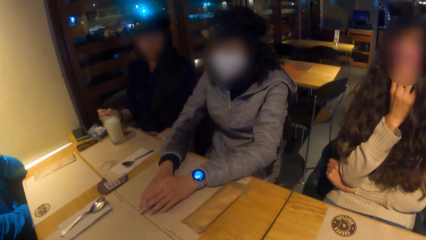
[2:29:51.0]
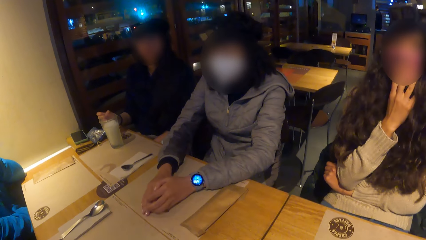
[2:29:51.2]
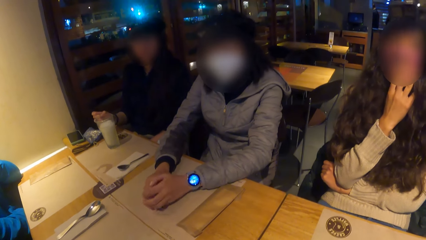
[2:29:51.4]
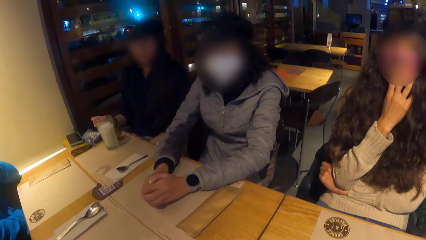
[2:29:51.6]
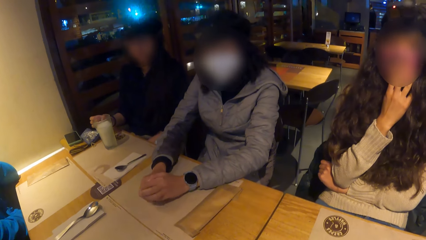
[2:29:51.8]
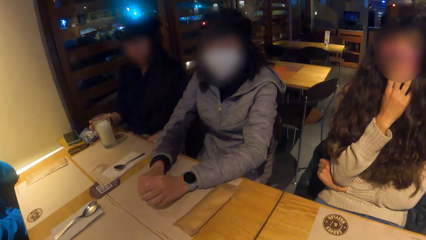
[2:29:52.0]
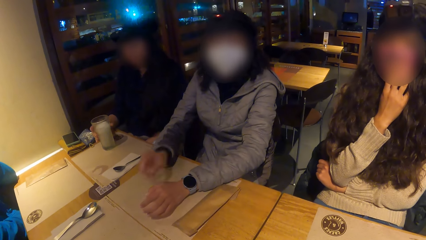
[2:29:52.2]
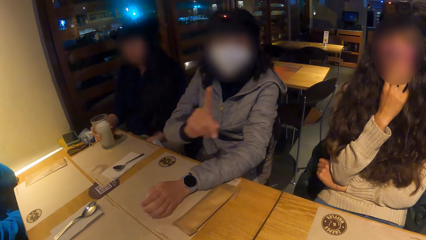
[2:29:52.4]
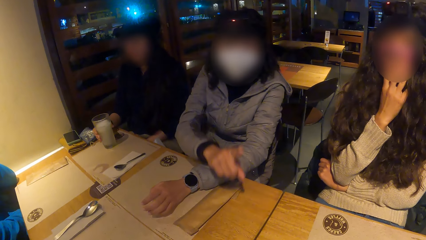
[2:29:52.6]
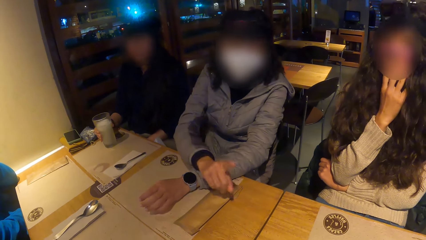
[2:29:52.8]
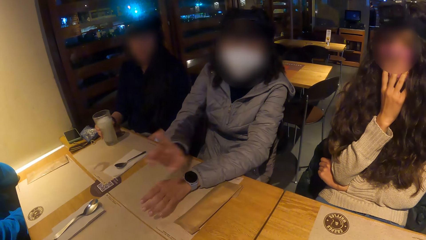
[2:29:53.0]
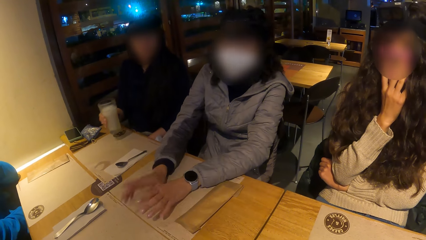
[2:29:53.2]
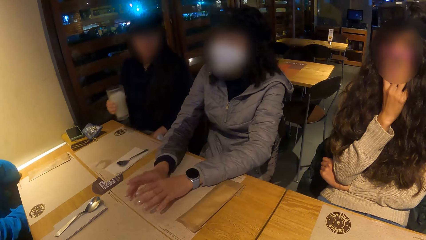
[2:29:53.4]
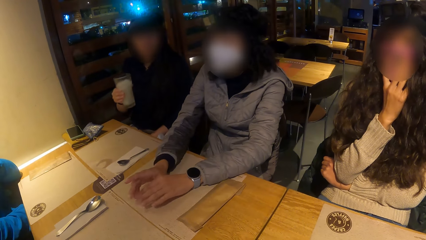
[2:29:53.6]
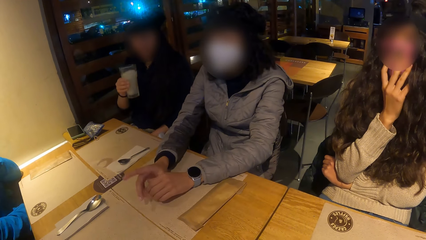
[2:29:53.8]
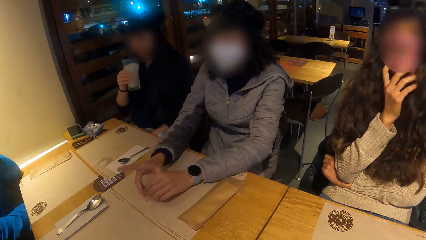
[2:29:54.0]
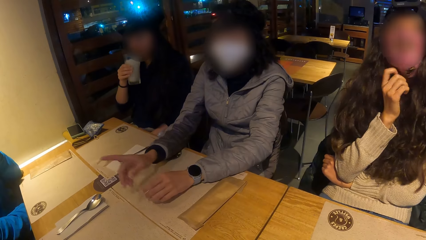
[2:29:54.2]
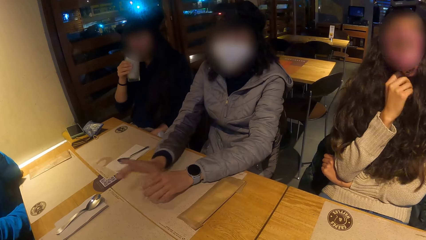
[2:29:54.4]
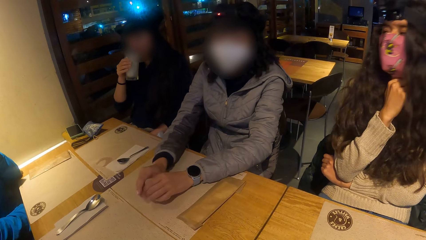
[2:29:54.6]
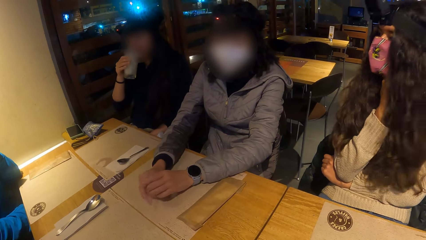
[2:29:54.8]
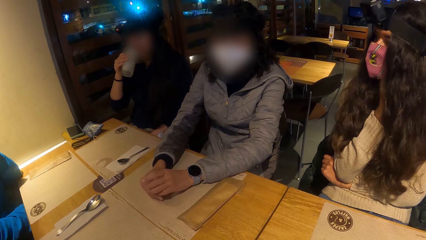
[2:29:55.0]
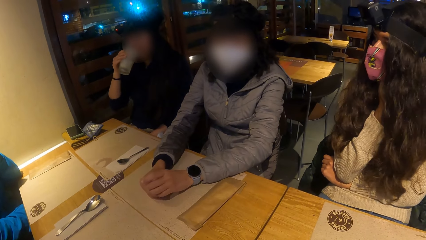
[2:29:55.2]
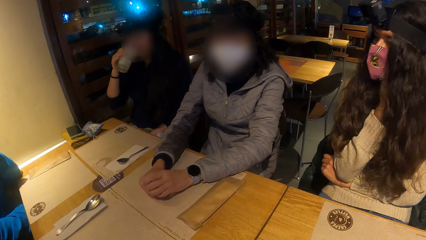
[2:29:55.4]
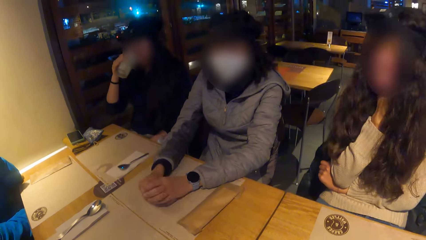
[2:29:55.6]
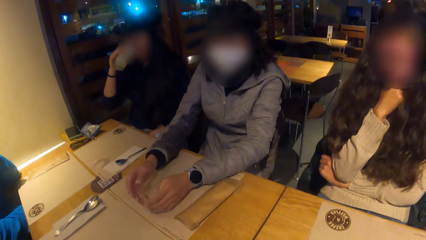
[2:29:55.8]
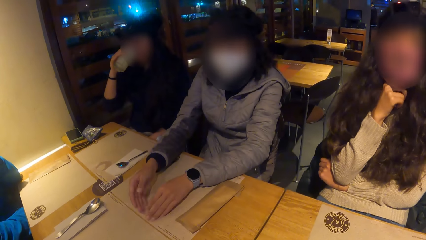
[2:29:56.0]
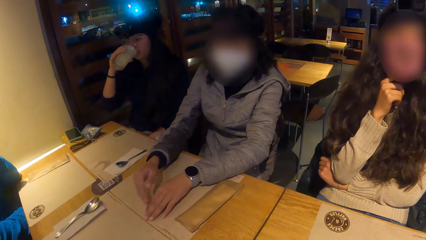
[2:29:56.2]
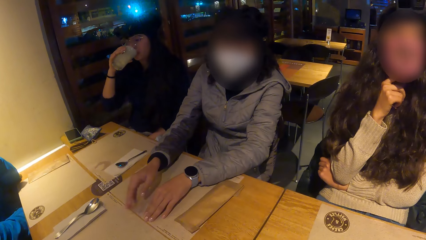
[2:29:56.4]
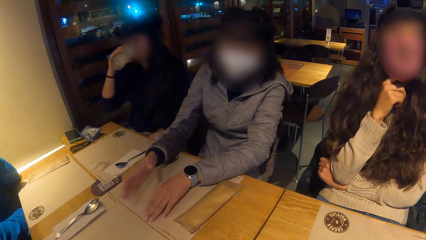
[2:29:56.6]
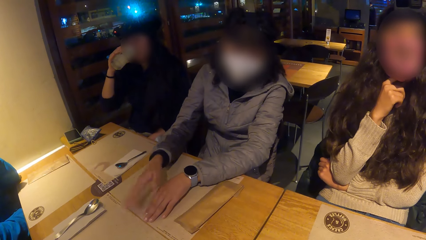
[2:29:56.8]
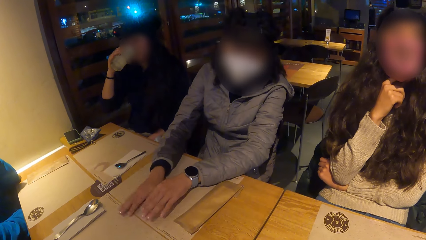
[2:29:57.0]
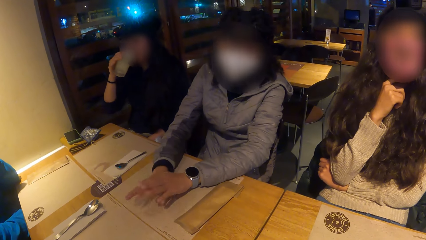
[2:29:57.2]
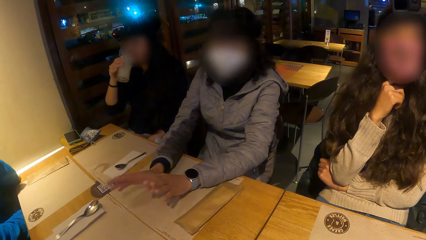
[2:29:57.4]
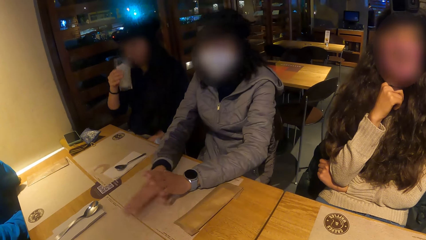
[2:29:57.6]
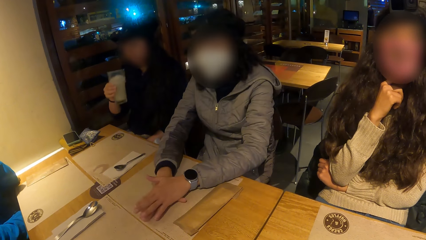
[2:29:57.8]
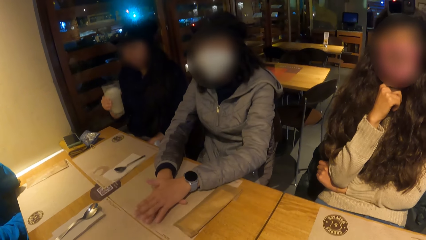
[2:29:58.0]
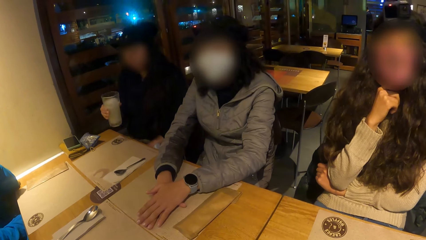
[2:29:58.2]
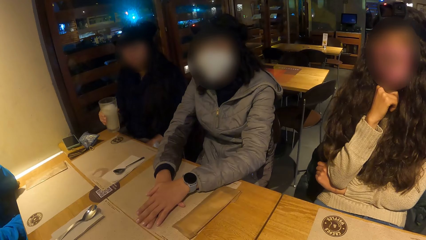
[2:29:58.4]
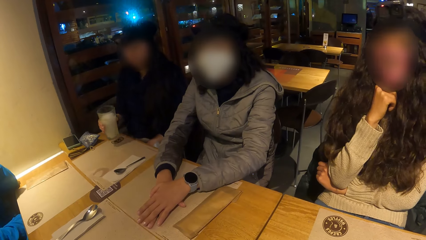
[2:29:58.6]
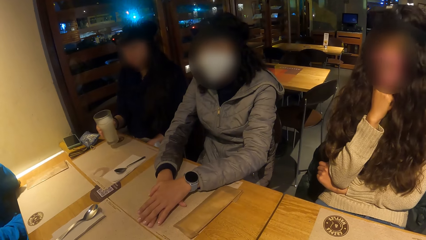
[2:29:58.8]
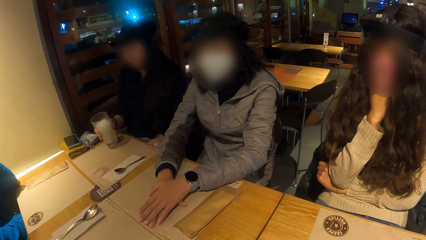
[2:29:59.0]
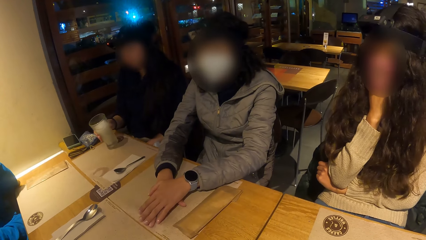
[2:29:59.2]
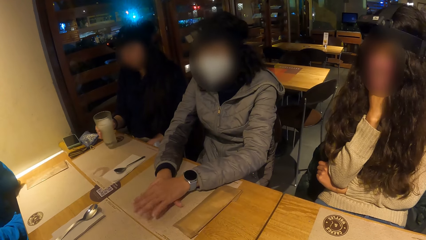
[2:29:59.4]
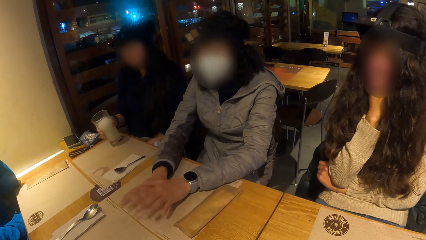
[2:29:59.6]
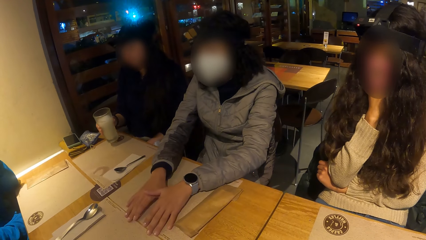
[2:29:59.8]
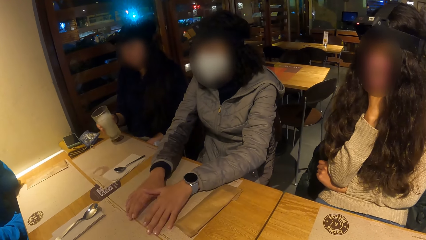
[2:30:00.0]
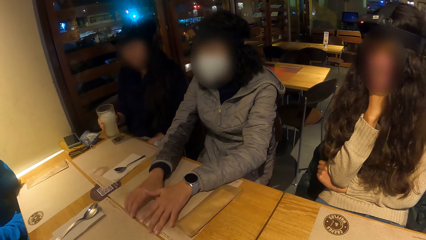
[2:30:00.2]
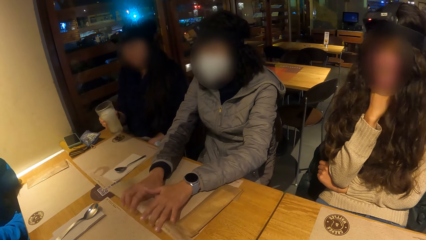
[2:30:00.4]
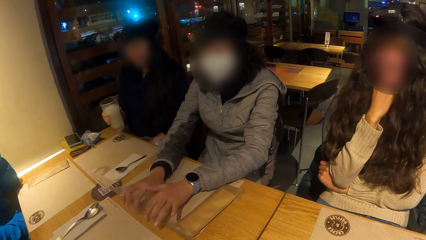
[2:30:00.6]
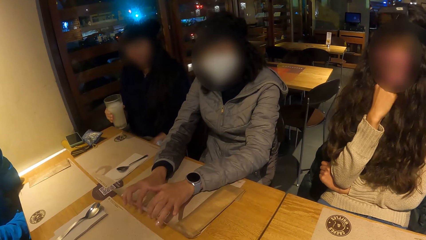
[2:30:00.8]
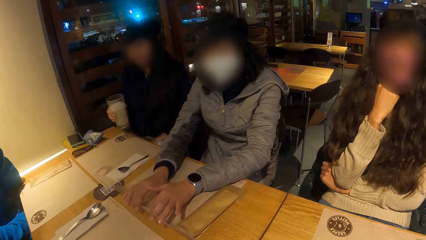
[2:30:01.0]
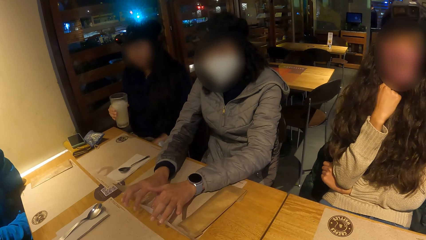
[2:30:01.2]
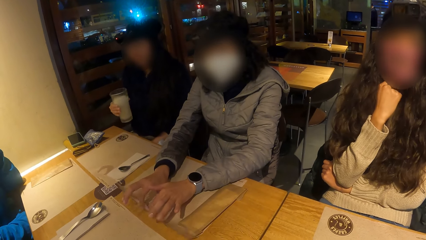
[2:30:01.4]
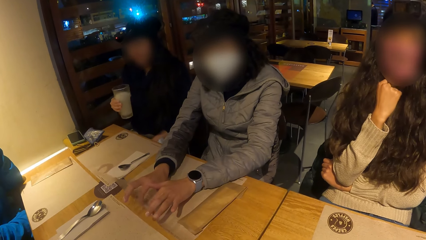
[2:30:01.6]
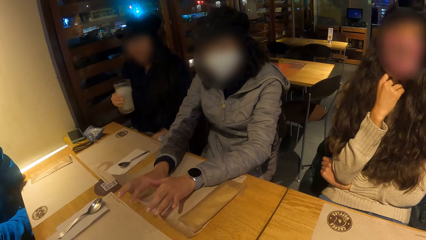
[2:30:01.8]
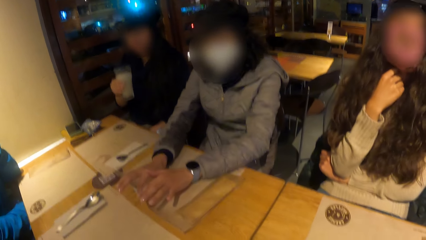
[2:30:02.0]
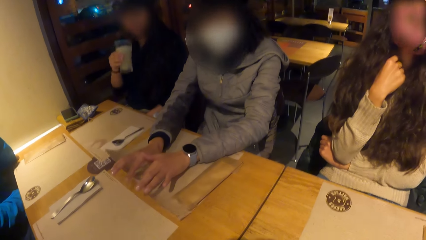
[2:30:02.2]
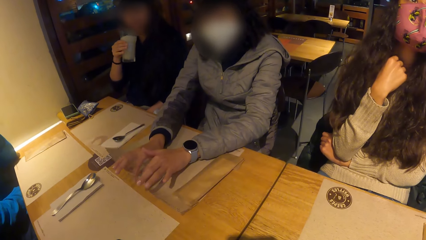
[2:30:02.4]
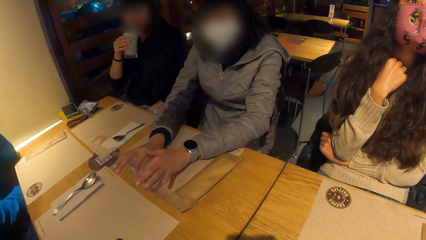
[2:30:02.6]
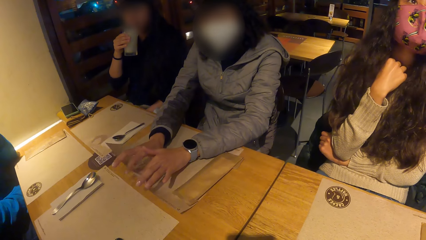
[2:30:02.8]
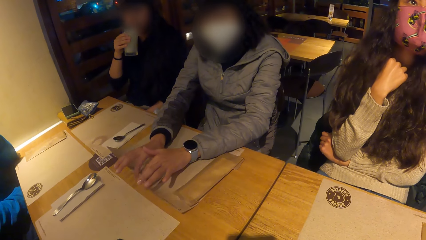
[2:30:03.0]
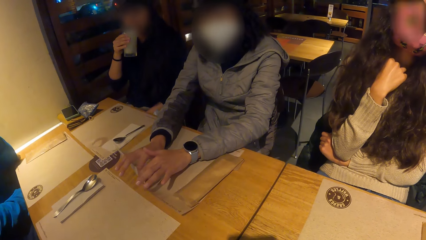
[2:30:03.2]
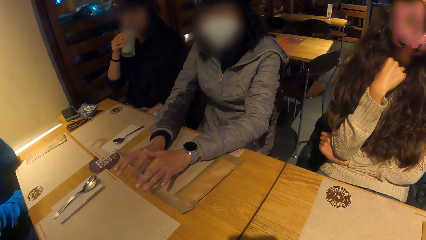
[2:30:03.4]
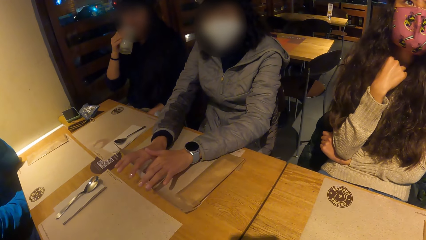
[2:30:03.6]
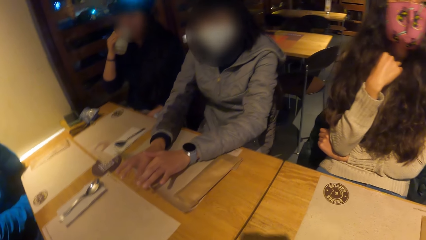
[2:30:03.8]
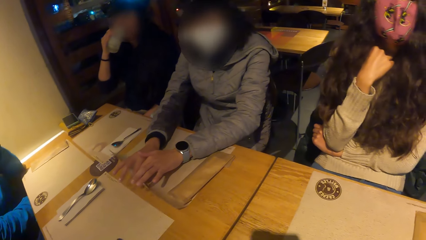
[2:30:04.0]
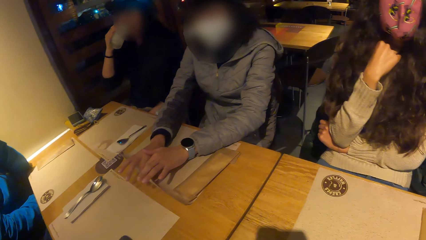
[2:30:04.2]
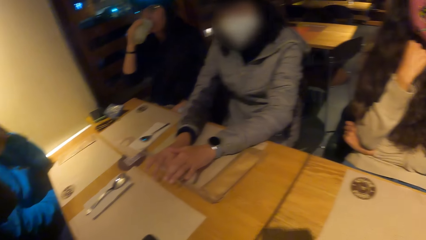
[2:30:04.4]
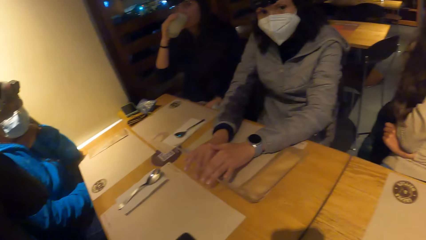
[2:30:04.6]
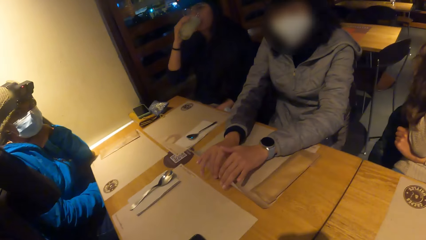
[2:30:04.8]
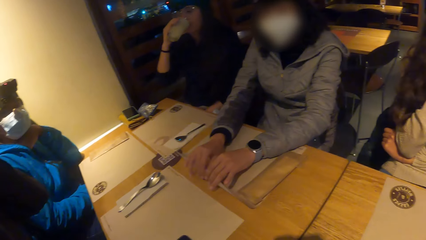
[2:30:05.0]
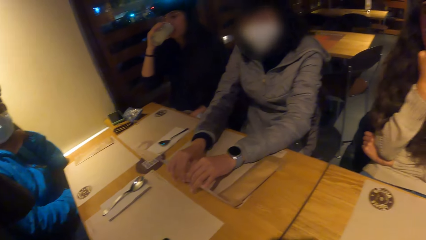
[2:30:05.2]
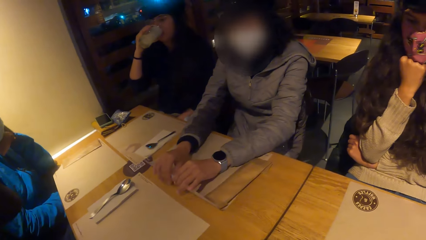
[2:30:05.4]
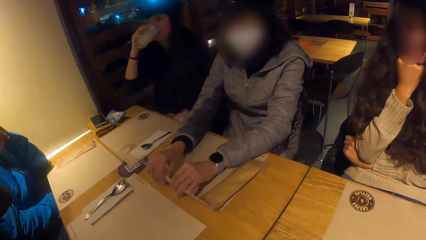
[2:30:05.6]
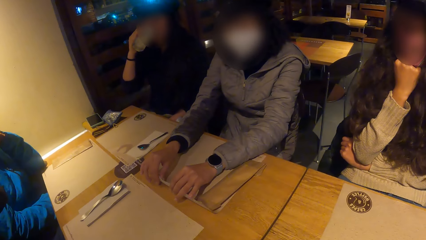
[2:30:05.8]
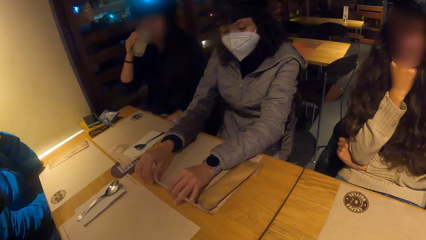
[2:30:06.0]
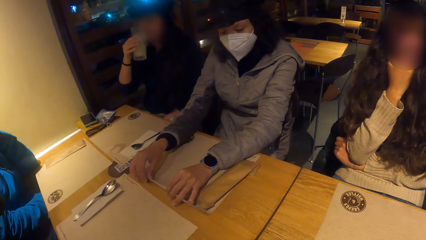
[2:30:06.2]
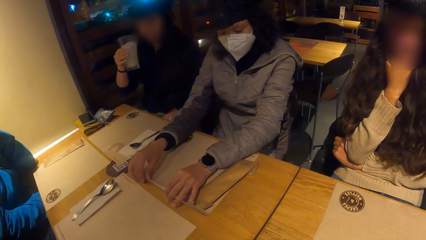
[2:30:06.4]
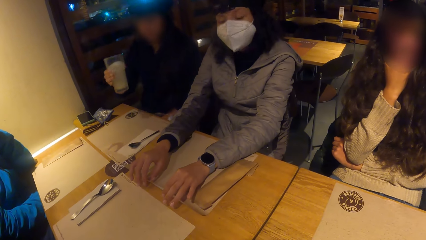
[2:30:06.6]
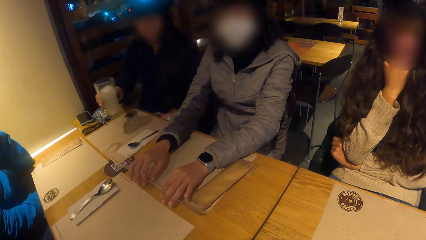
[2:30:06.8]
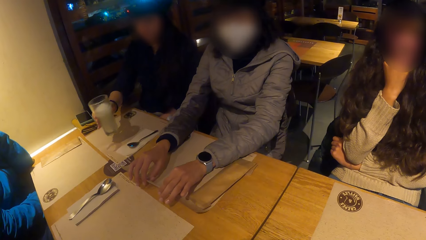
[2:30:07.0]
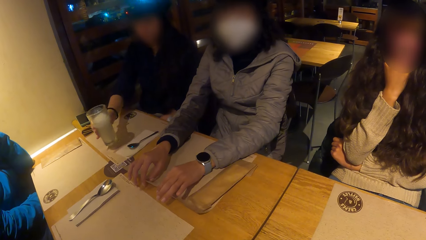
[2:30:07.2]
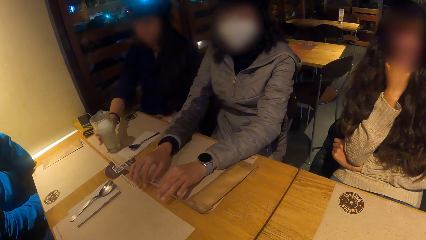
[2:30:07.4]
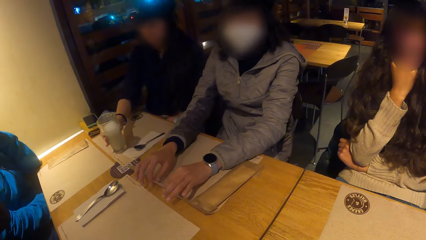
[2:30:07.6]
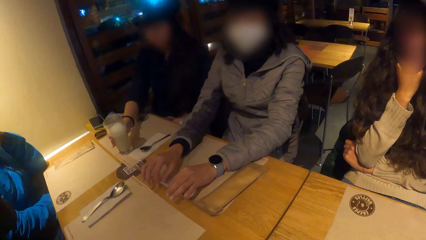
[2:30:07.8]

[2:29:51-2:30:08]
The ladies dialogue. The woman picks up the glass cup on the table with her right hand. She drinks from the glass cup in her right hand, removes the glass cup in her right hand from her mouth, and shakes the glass cup in her right hand. Another woman touches the table mat on the table with both hands. The first woman drinks from the glass cup in her right hand. The camera wearer converses with the other woman.
